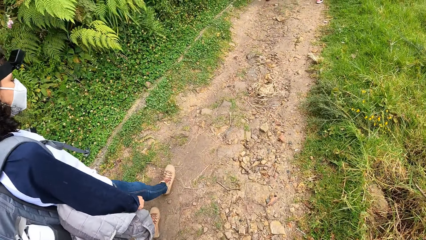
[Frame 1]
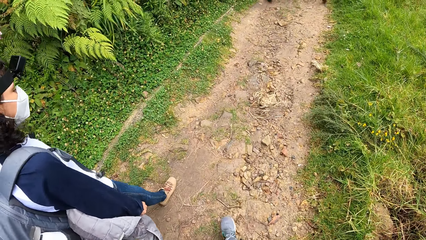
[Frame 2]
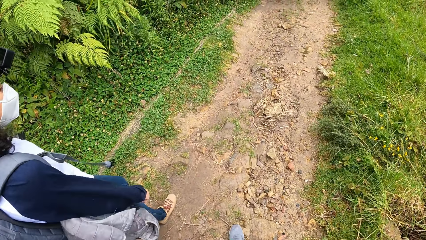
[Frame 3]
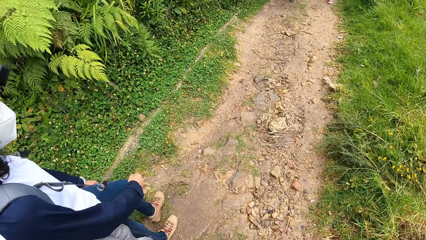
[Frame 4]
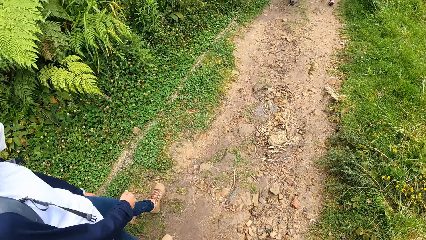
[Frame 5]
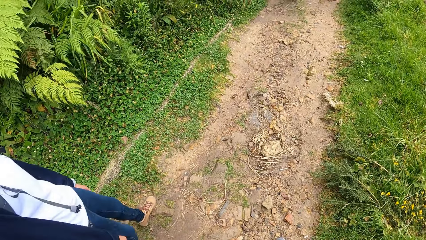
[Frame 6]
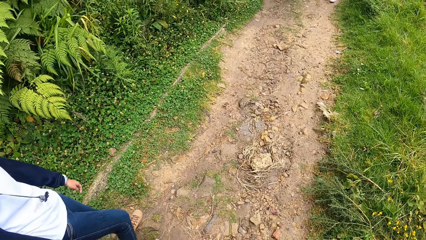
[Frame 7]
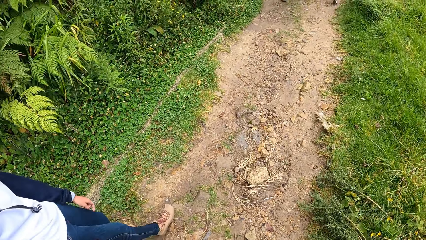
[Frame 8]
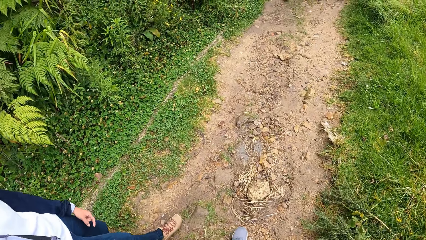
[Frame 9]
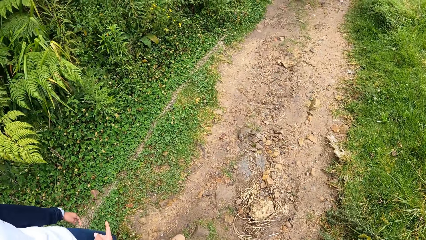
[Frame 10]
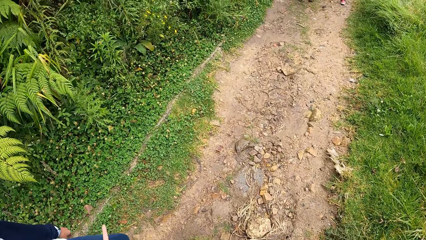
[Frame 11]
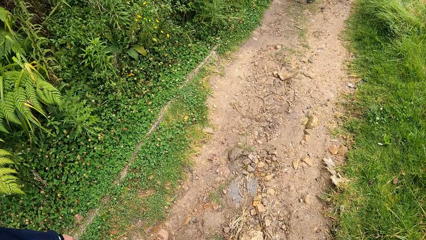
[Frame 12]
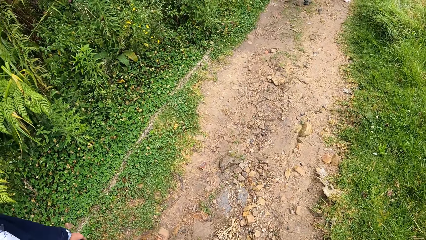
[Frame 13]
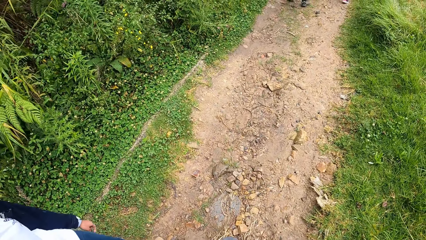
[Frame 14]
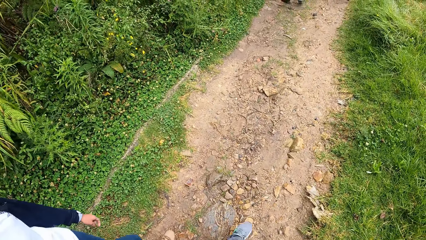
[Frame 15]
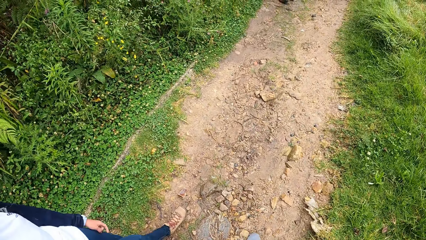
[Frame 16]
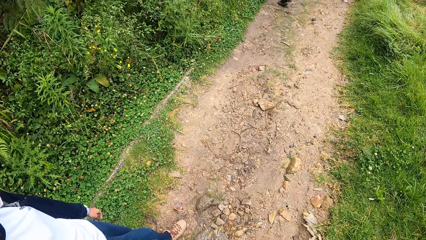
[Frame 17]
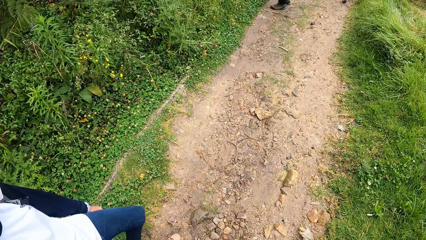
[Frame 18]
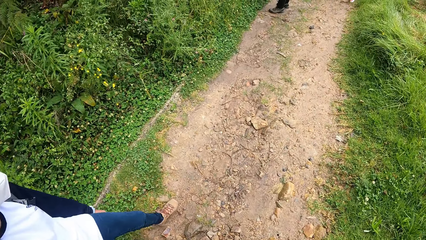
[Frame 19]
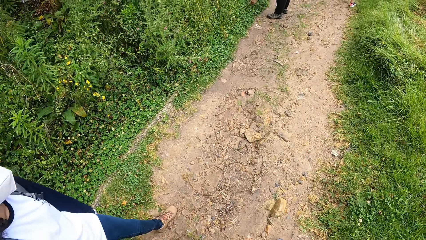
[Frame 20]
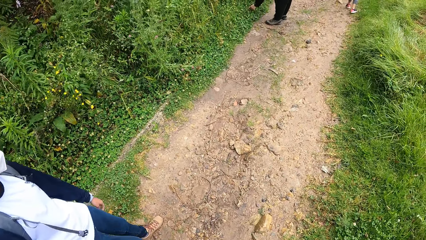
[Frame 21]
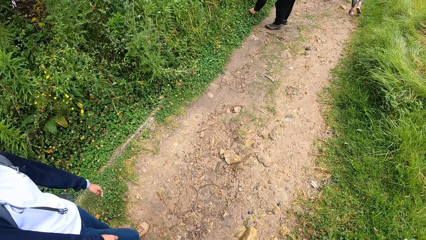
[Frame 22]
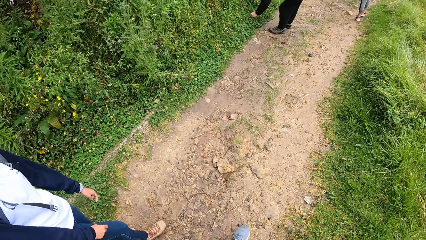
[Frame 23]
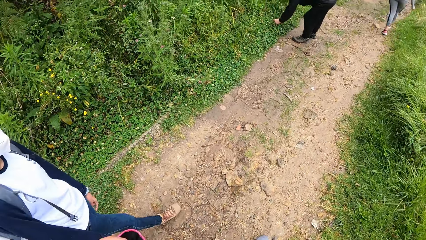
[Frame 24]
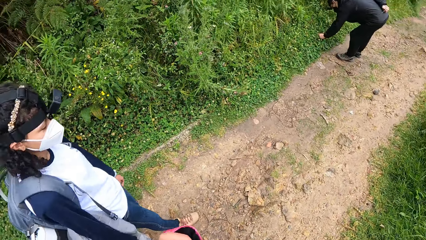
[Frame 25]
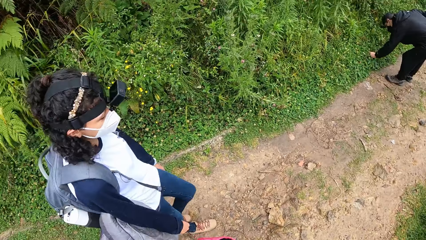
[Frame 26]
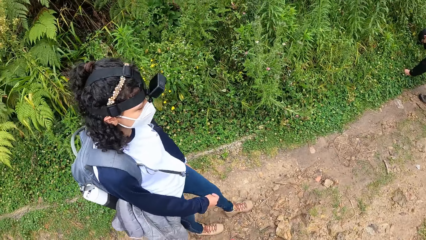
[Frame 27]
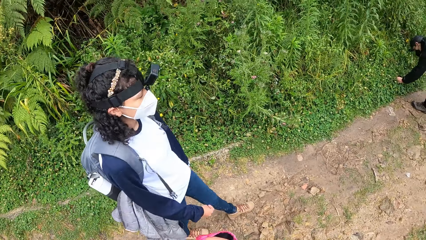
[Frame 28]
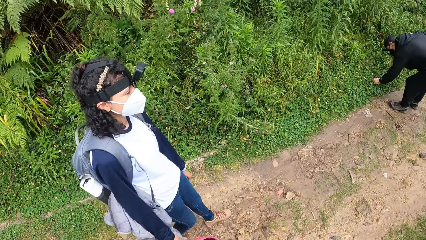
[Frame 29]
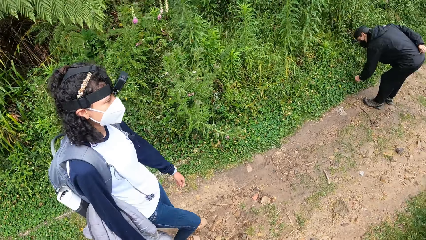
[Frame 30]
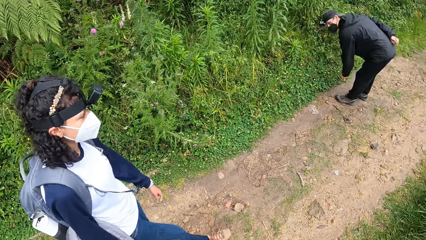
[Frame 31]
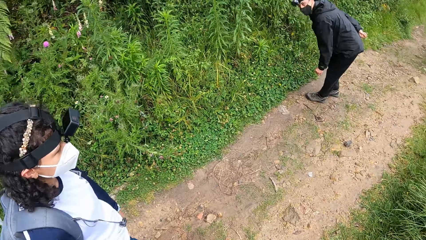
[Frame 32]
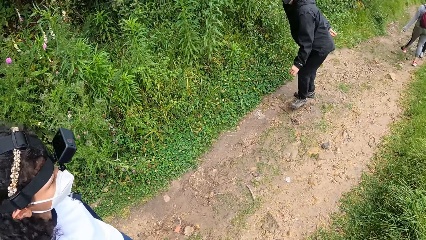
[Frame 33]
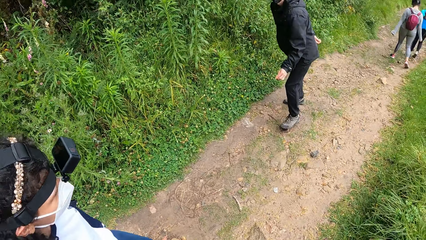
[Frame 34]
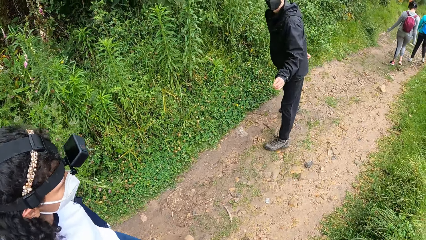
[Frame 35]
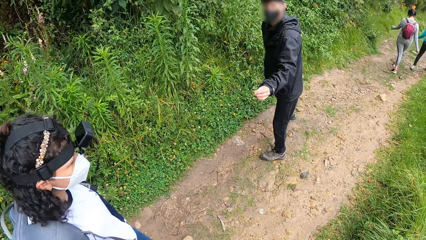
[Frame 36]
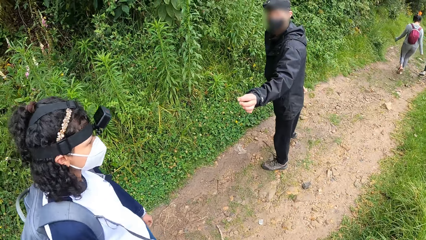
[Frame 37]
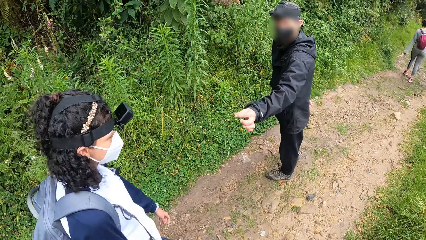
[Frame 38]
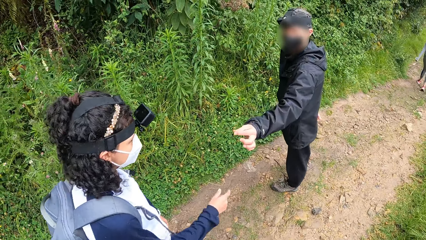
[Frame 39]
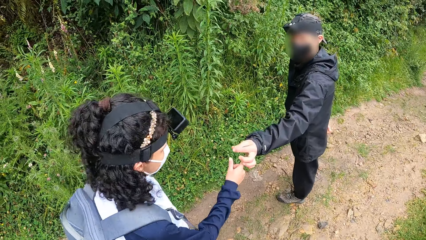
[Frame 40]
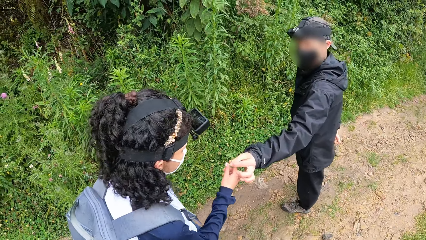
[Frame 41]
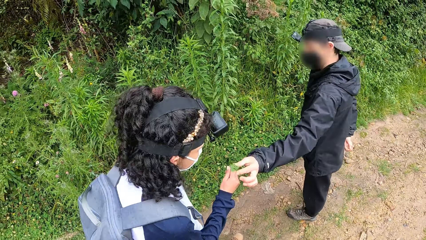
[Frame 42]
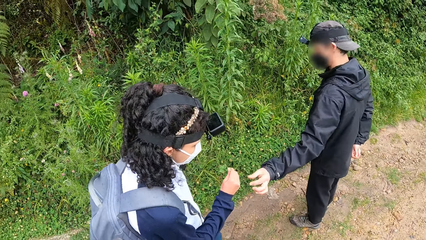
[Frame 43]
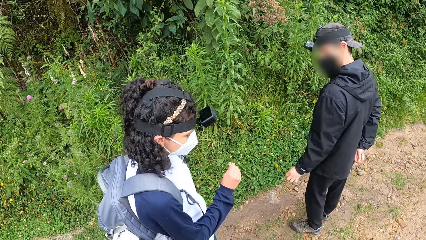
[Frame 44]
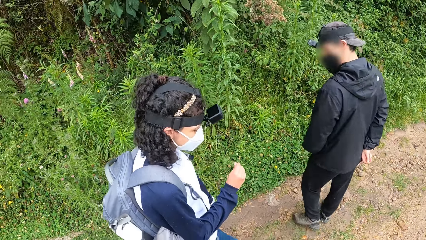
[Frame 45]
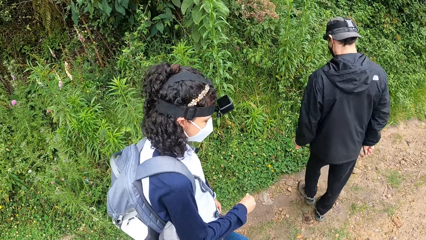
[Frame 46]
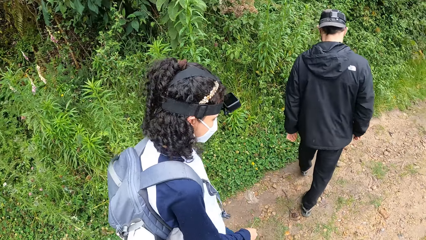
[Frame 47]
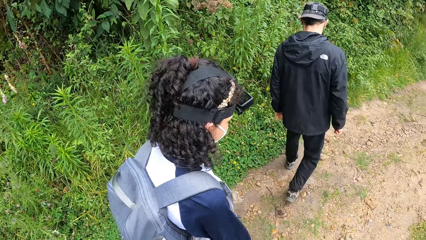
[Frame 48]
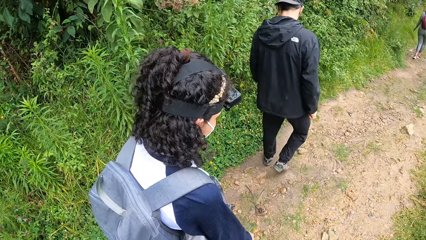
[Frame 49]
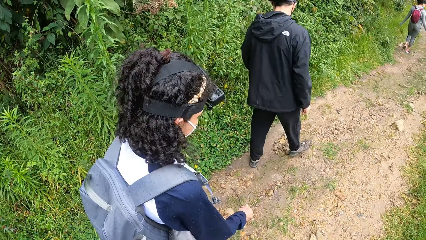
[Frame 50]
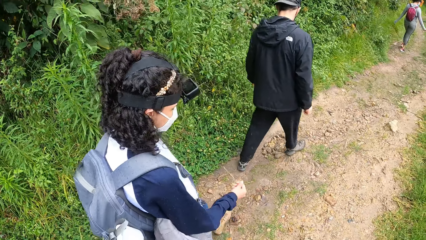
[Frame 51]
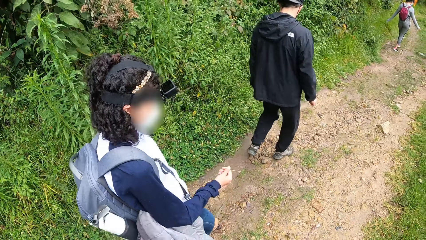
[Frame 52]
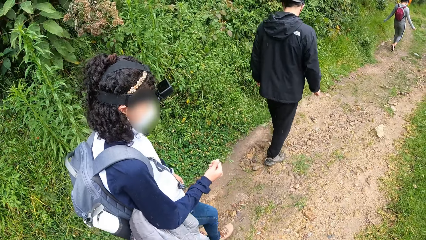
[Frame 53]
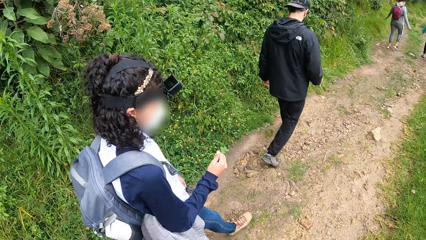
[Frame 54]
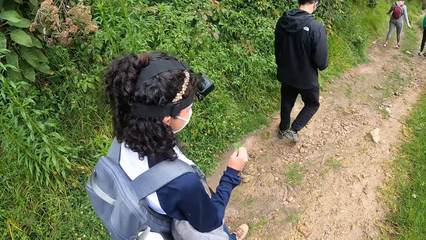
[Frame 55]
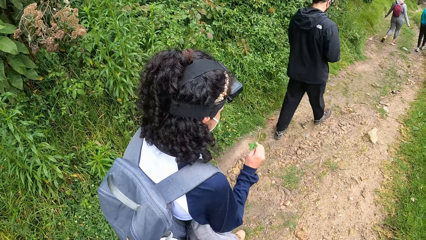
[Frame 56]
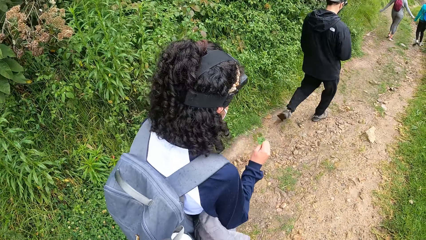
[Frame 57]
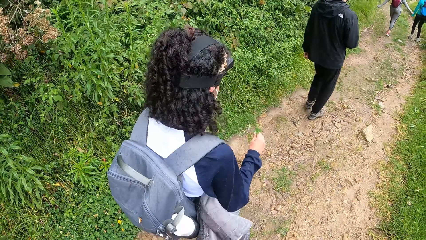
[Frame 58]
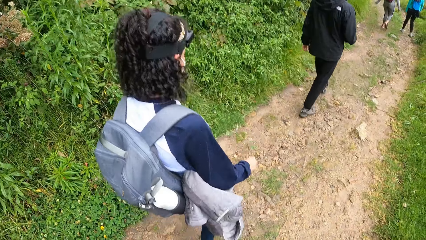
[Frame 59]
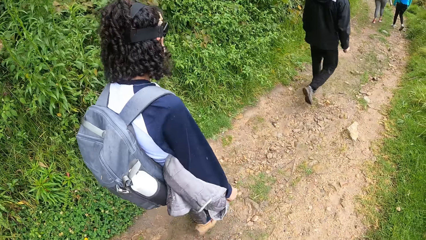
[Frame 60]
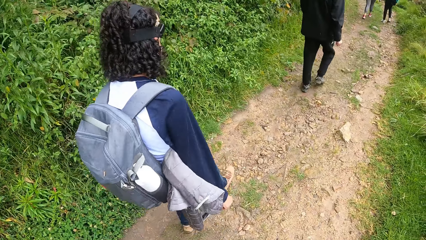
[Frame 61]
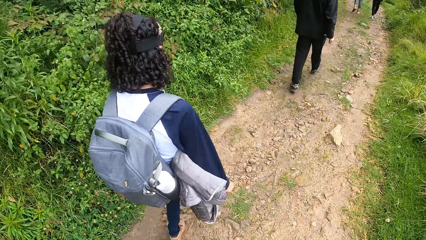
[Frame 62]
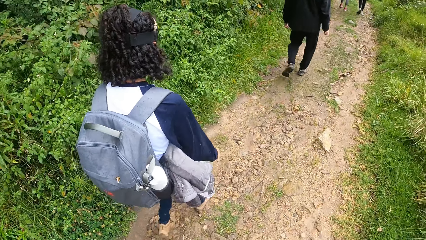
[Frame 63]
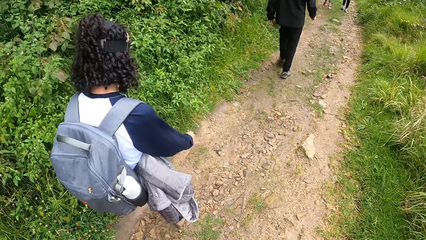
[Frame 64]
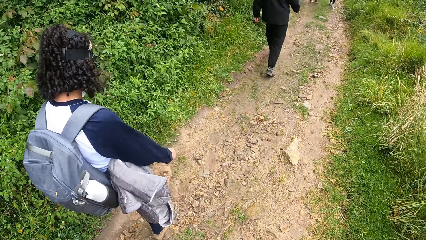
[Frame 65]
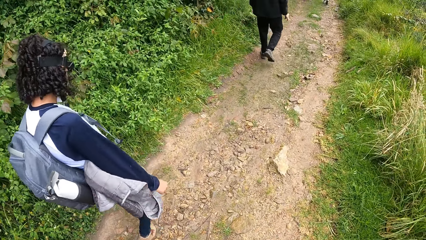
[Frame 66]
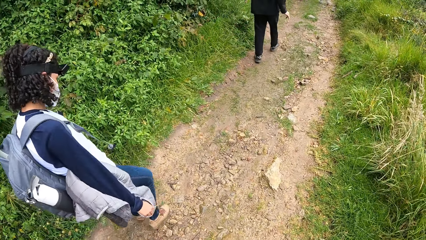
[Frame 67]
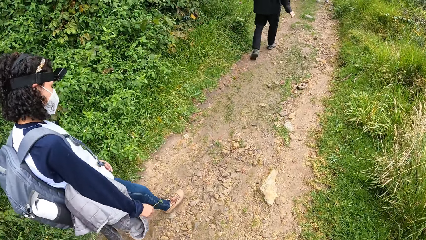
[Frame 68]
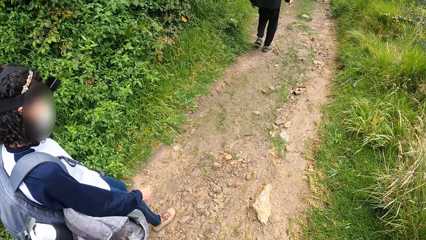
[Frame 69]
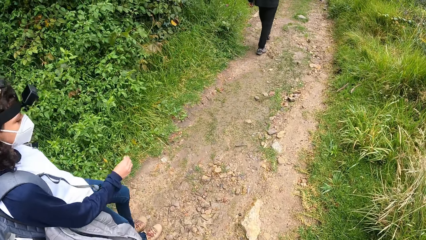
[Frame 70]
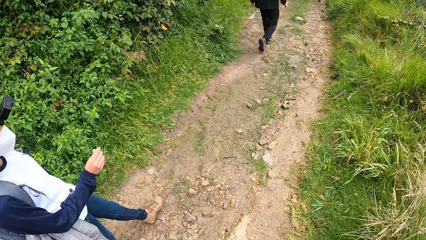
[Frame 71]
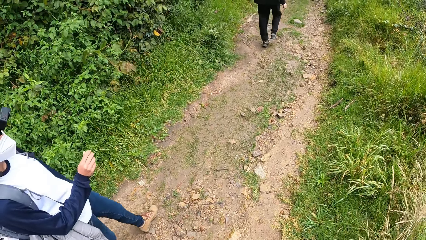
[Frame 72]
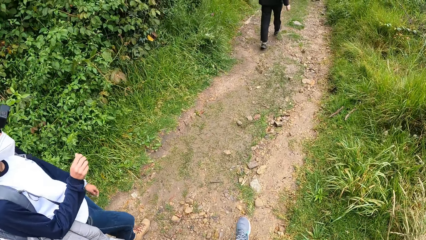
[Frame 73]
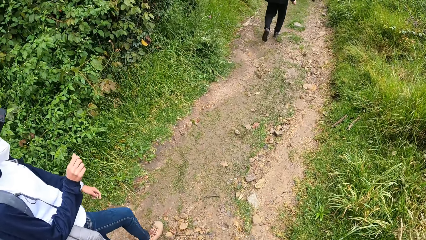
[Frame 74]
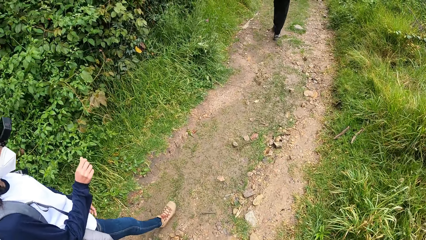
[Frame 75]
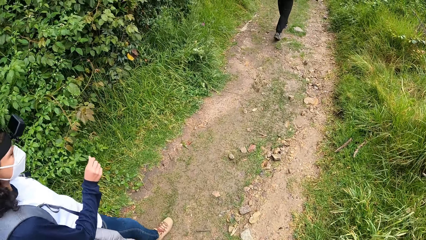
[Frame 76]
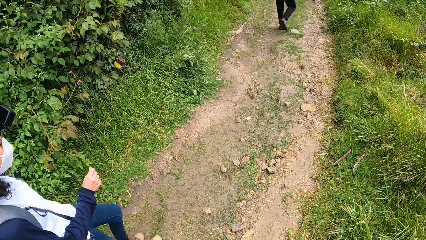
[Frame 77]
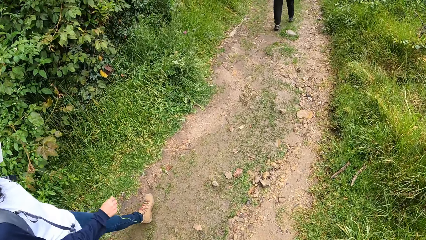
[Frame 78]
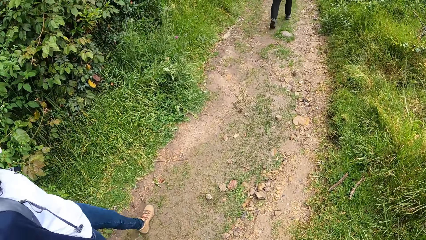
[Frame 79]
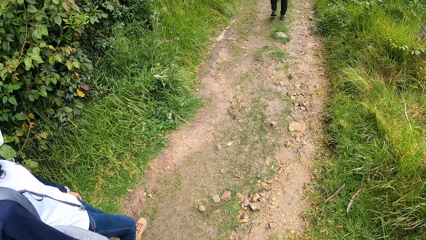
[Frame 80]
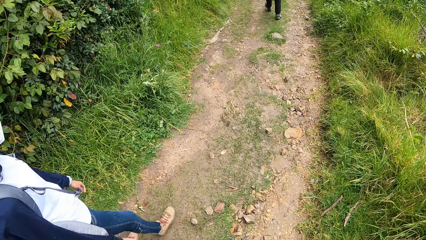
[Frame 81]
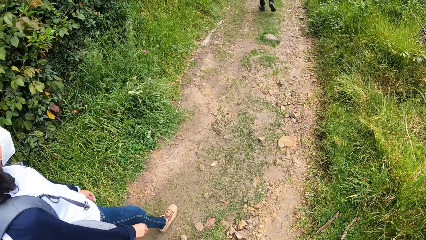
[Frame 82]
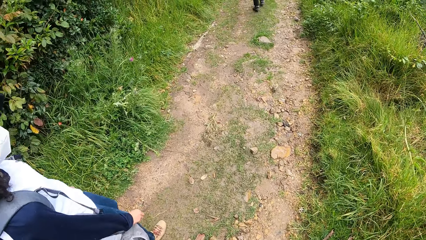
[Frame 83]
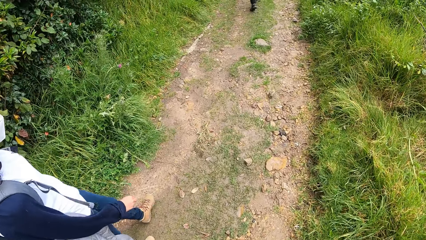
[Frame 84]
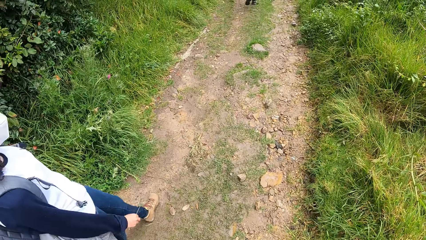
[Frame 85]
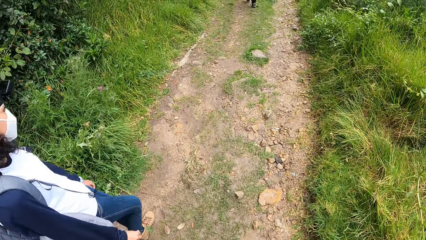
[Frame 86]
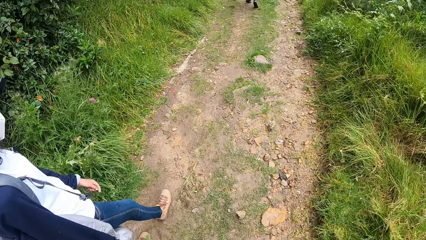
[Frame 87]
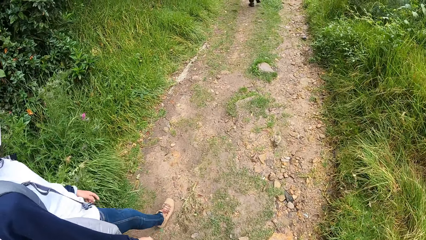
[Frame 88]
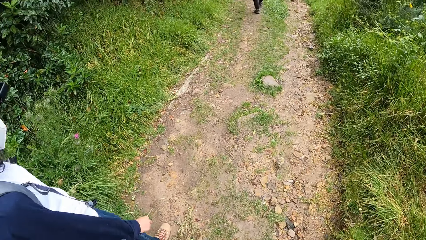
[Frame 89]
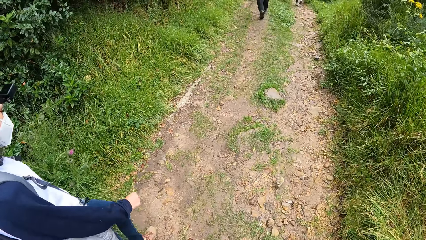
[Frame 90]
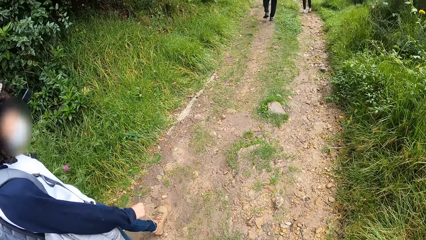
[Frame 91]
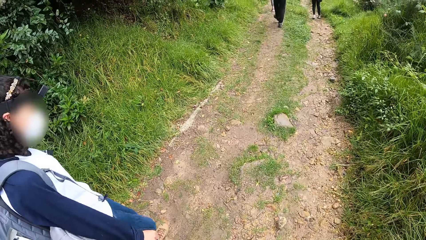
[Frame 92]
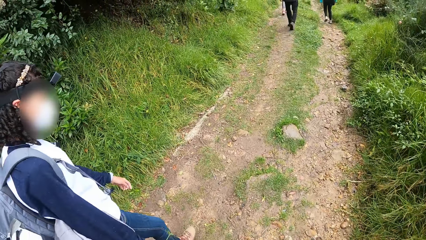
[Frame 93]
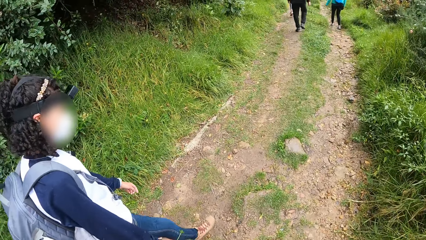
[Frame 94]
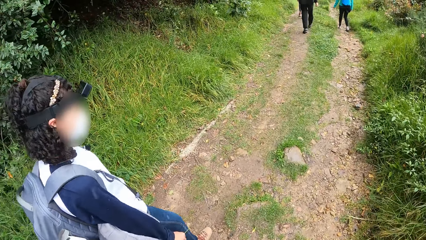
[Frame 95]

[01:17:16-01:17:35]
The man plucks a plant with his left hand. The man gives the plant to the woman with his left hand. The woman holds the plant with her right hand. The camera wearer walks on the field.
